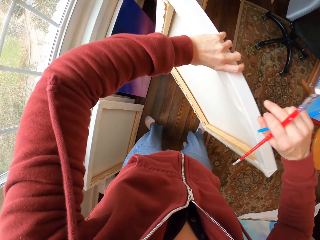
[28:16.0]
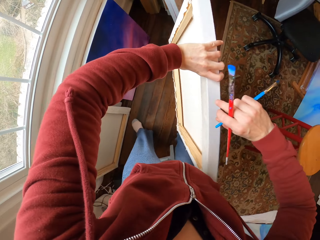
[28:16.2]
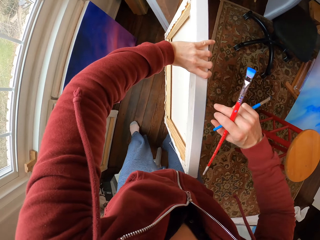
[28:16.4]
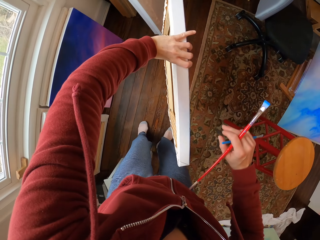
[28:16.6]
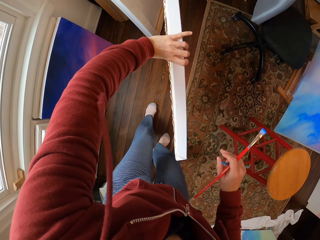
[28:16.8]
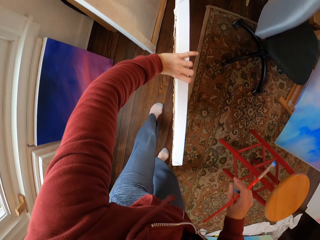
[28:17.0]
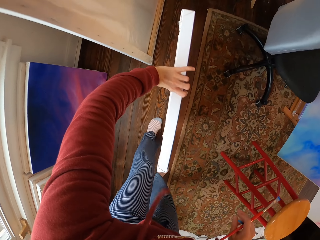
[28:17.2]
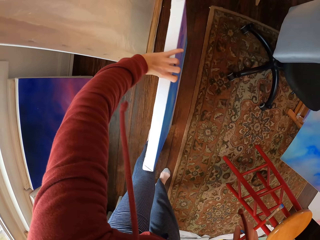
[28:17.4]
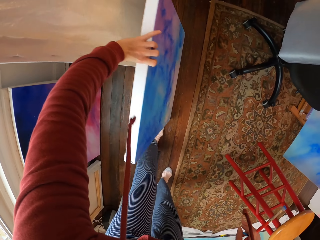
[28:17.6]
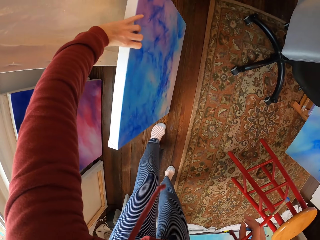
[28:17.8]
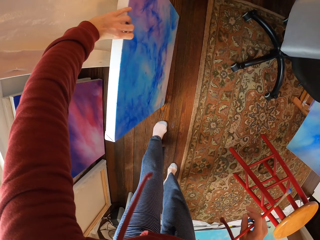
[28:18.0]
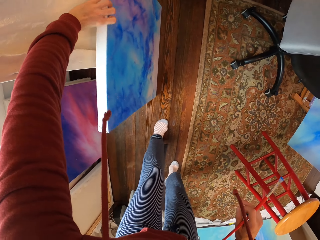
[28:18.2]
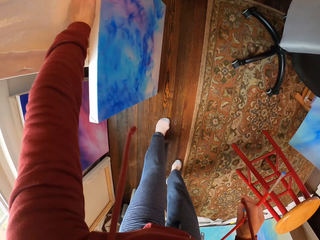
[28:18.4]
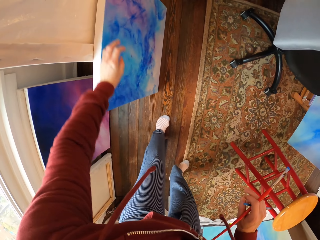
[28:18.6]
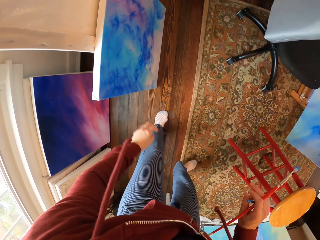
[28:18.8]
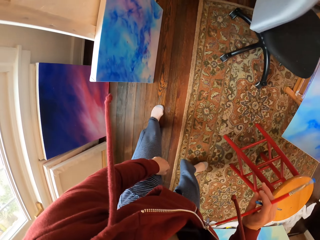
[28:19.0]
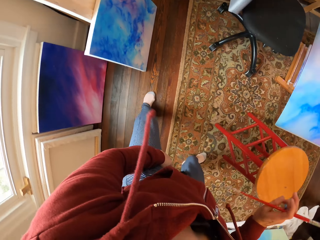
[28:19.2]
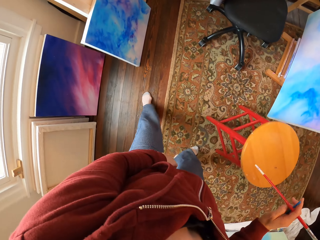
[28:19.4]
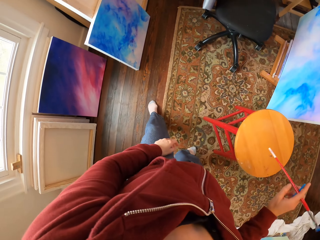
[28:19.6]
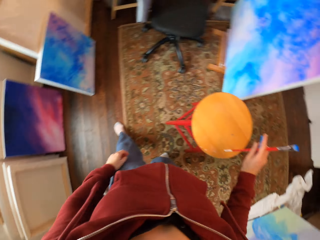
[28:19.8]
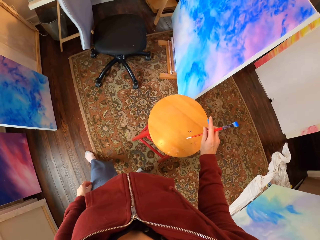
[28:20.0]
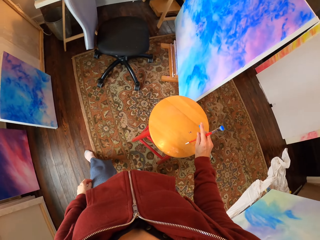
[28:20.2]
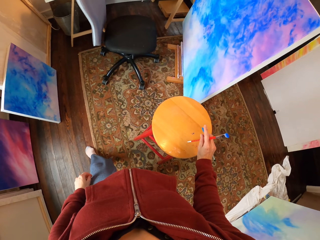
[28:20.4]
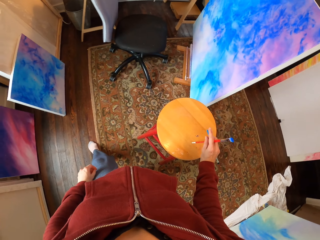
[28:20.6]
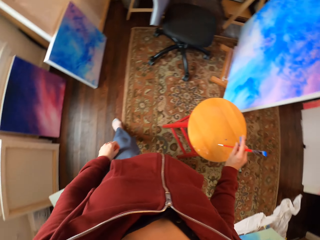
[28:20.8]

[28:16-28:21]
The camera wearer puts down a picture frame.
